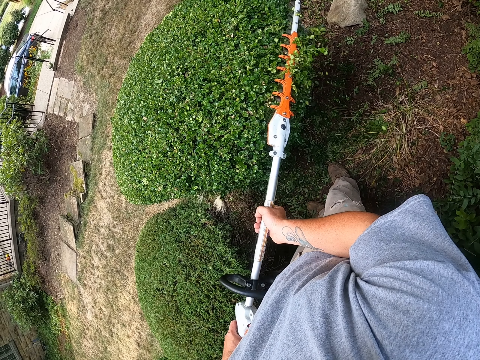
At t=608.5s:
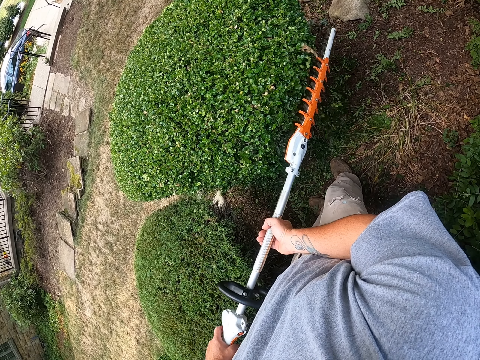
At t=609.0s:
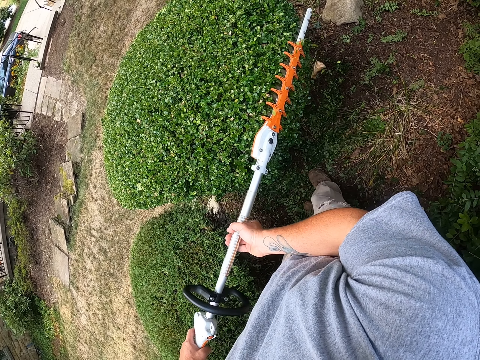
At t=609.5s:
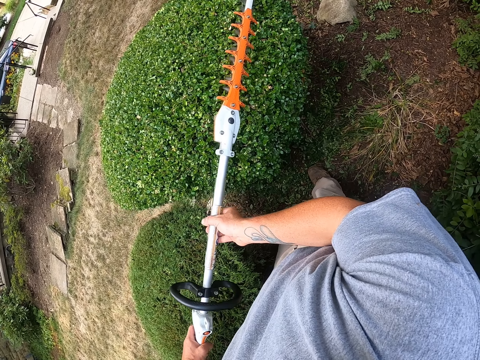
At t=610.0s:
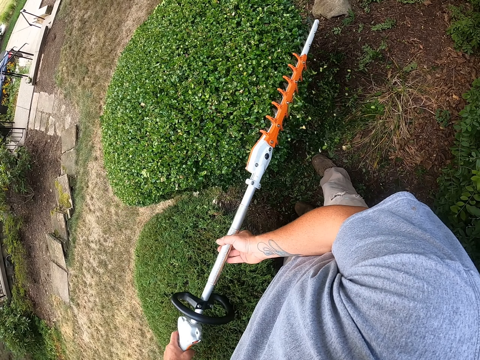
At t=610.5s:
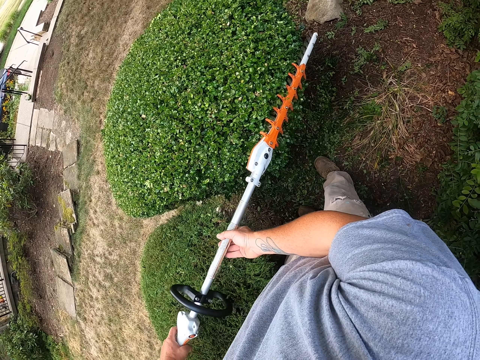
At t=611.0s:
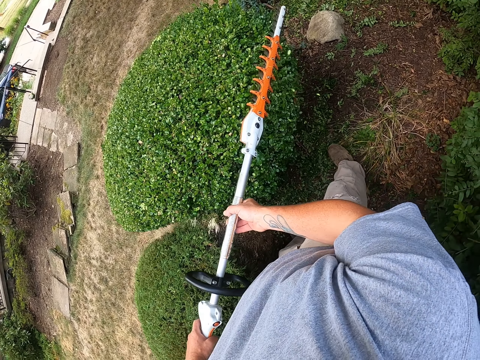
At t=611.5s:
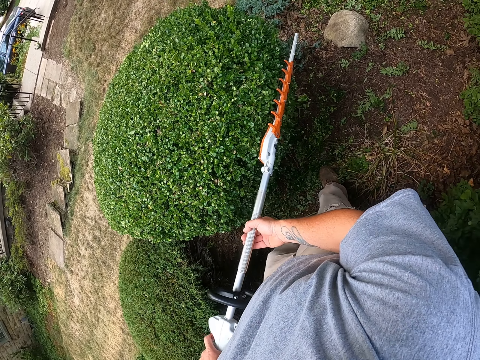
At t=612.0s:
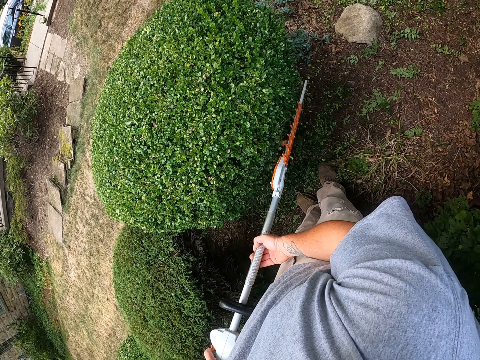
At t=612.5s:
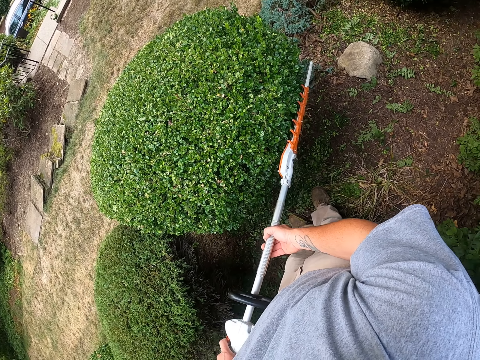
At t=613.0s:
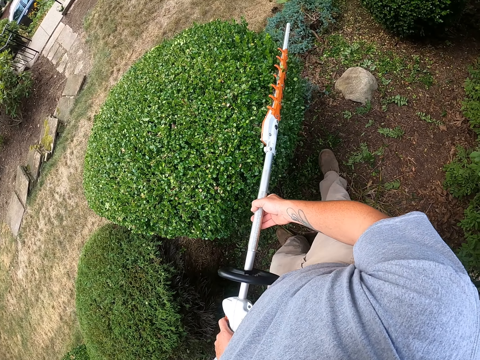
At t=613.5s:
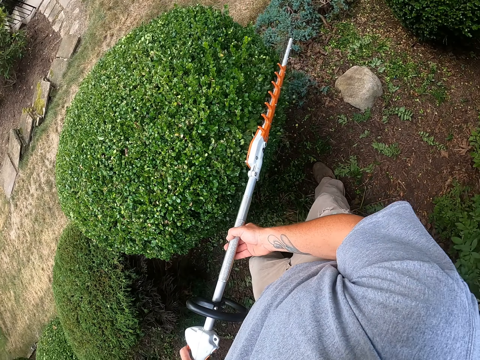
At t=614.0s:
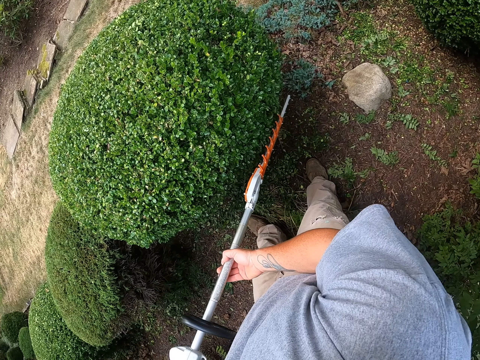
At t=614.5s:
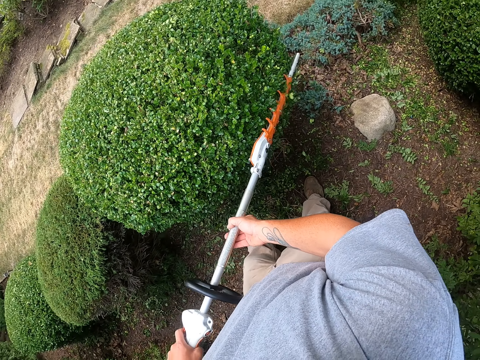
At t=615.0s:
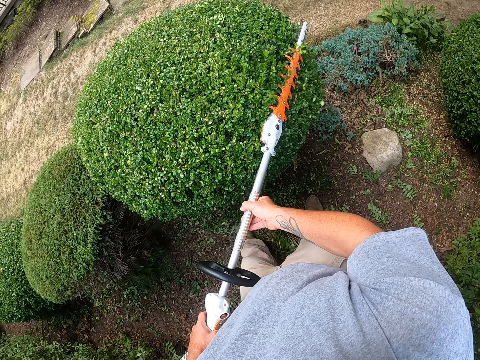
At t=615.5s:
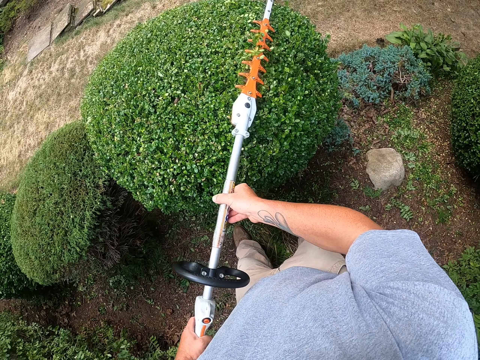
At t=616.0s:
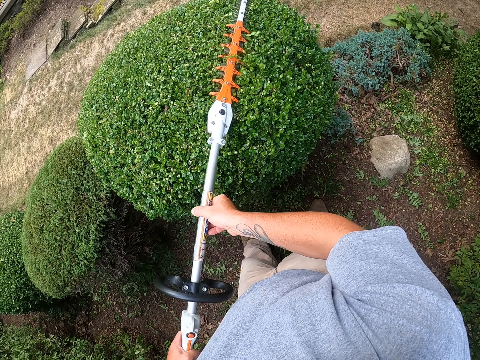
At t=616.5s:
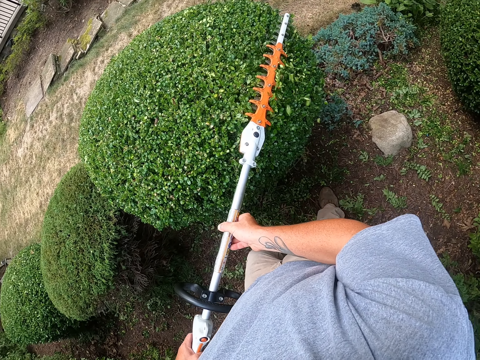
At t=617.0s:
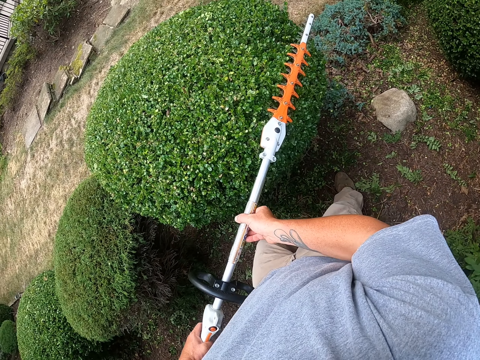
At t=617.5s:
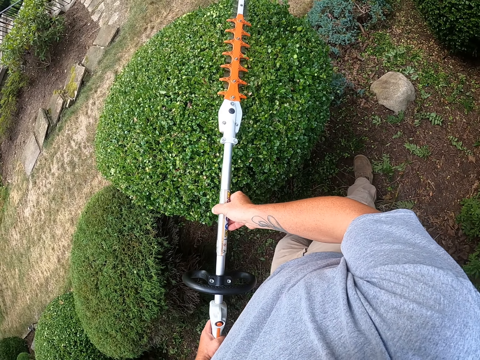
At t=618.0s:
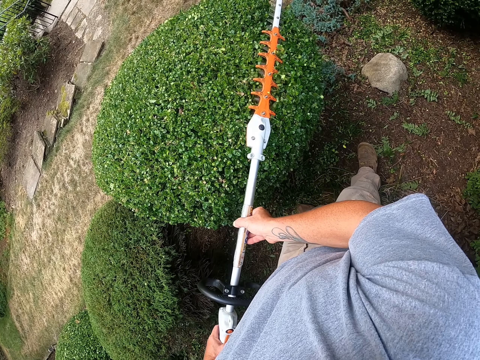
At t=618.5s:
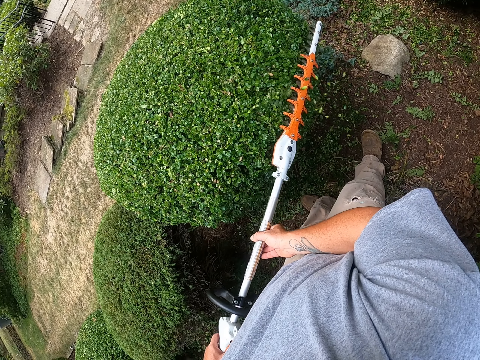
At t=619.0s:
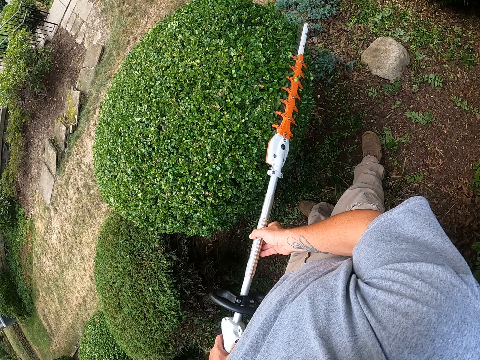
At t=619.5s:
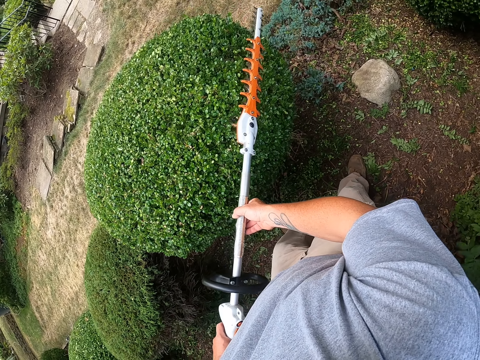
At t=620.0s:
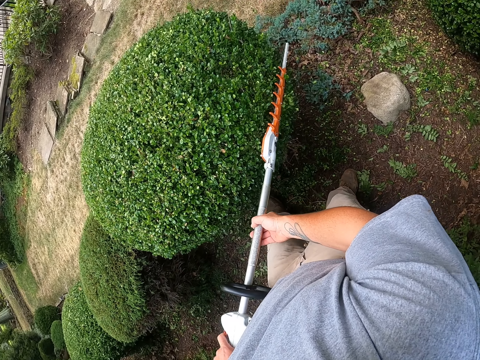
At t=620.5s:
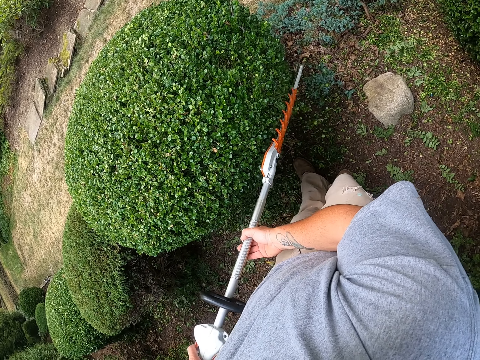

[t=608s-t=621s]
The camera wearer walks around the garden. They trim a garden tree with something.

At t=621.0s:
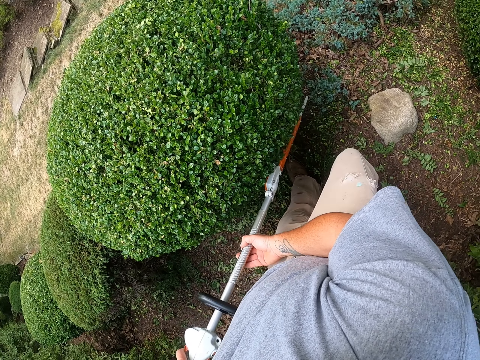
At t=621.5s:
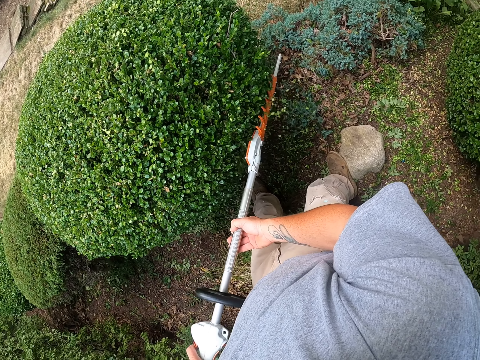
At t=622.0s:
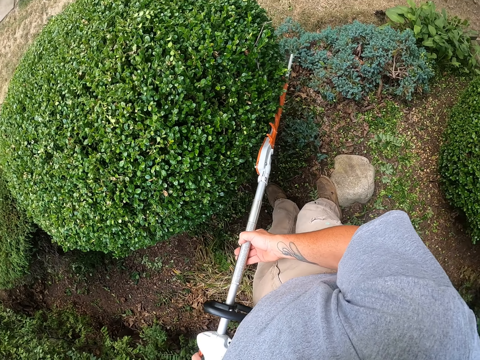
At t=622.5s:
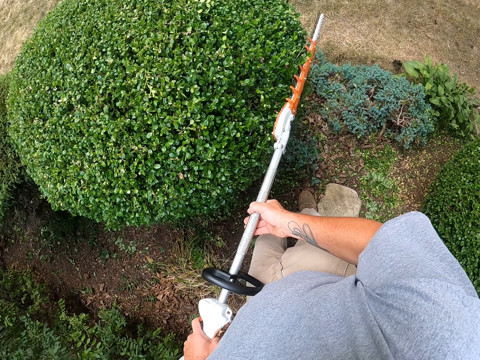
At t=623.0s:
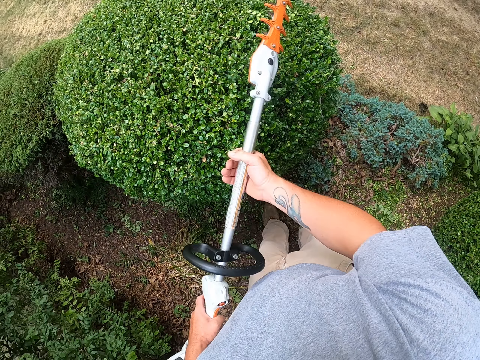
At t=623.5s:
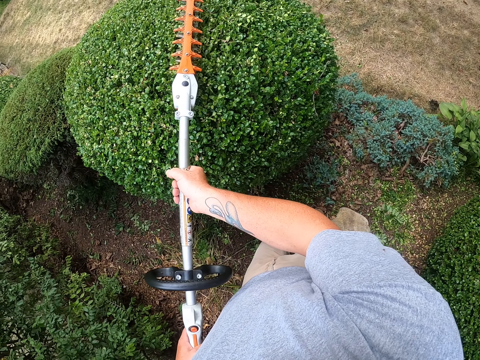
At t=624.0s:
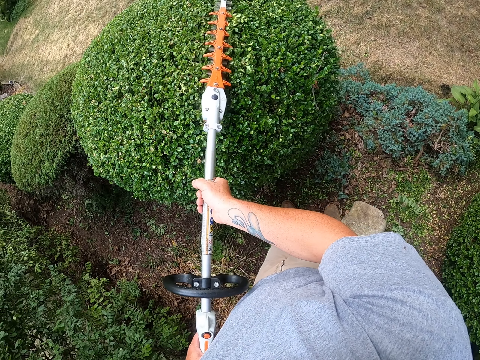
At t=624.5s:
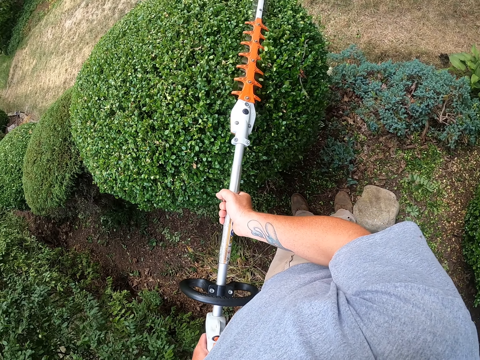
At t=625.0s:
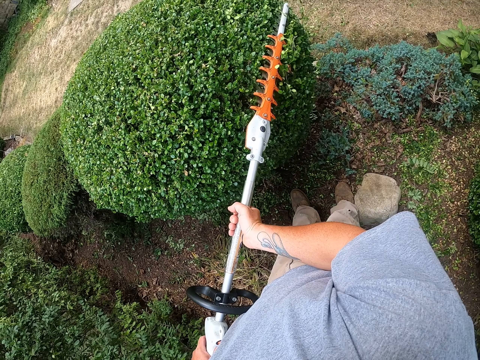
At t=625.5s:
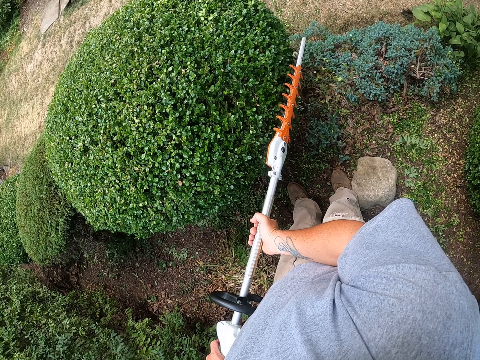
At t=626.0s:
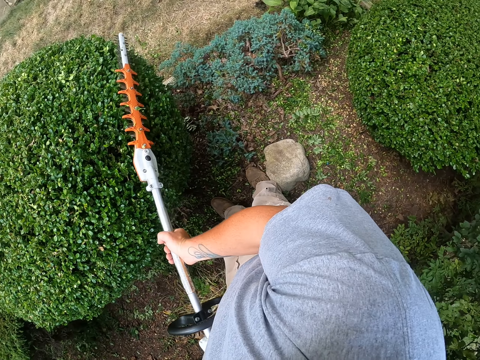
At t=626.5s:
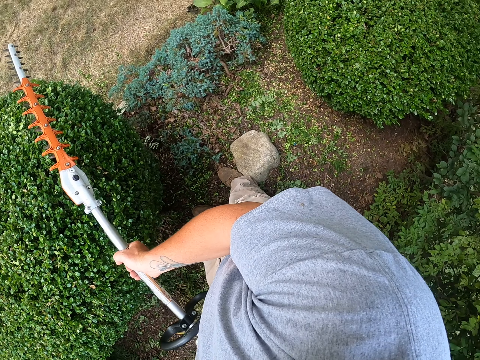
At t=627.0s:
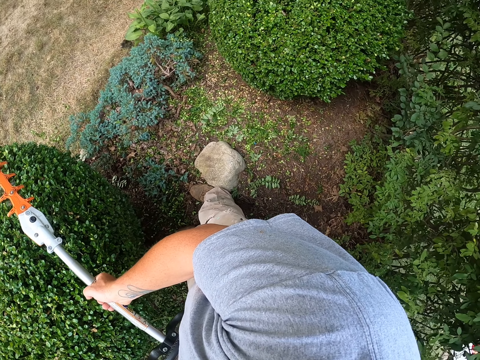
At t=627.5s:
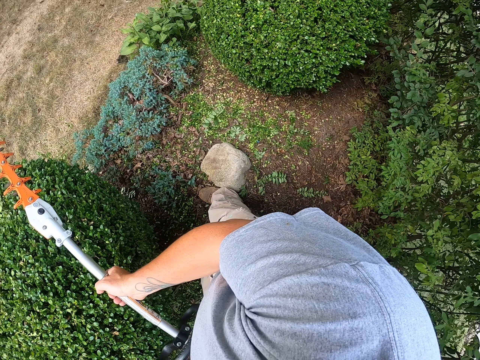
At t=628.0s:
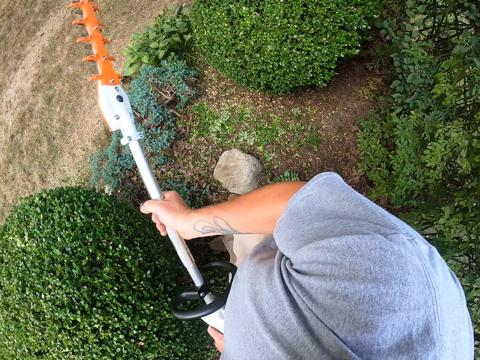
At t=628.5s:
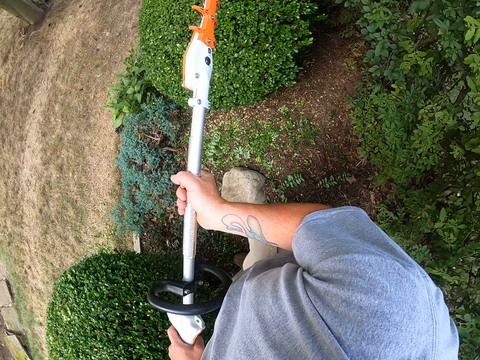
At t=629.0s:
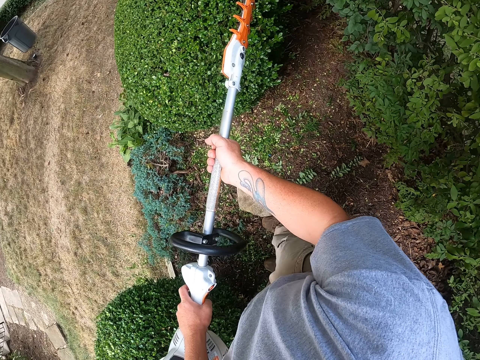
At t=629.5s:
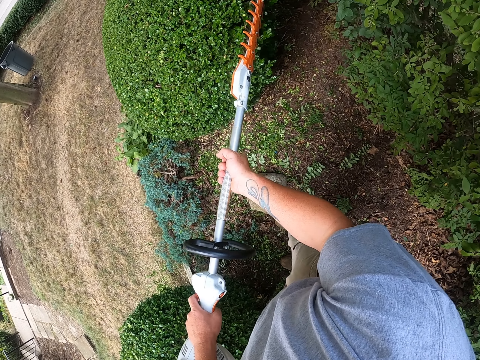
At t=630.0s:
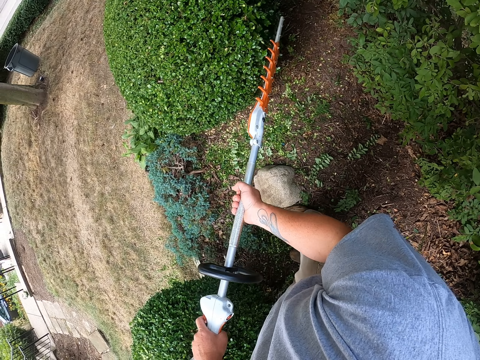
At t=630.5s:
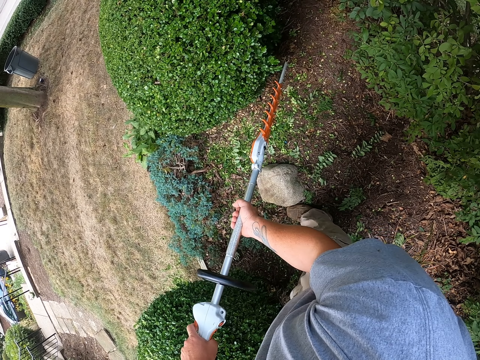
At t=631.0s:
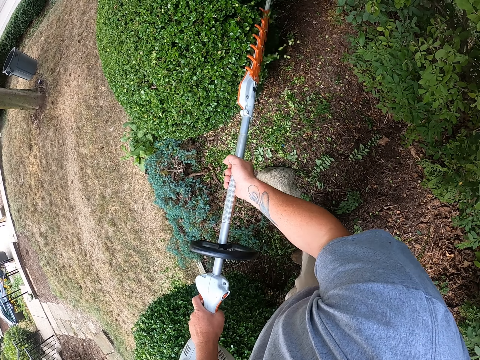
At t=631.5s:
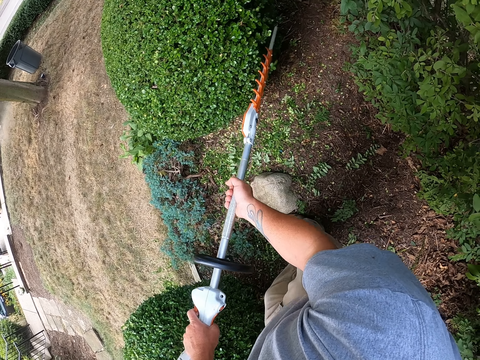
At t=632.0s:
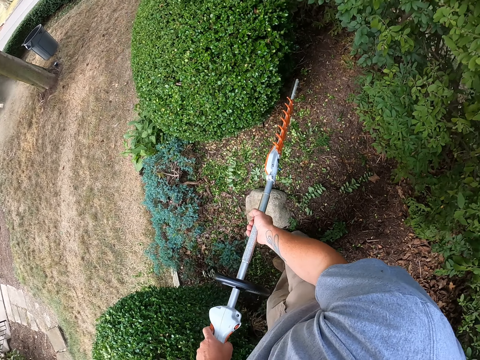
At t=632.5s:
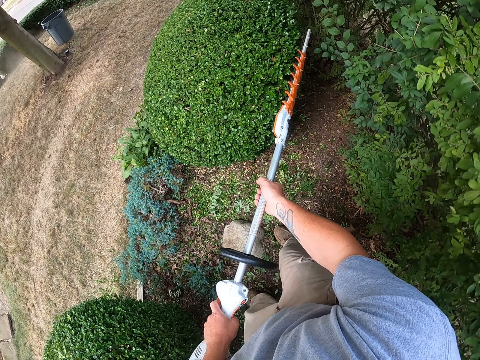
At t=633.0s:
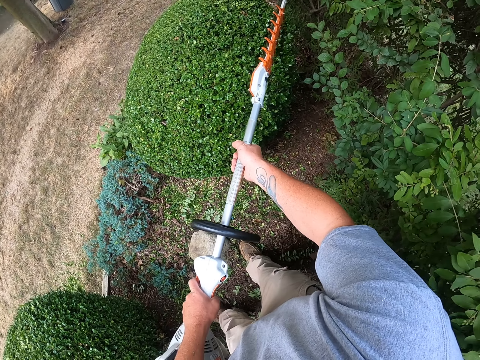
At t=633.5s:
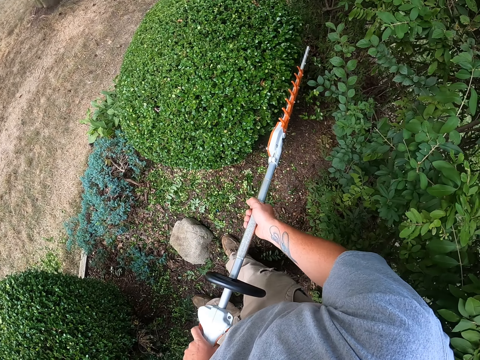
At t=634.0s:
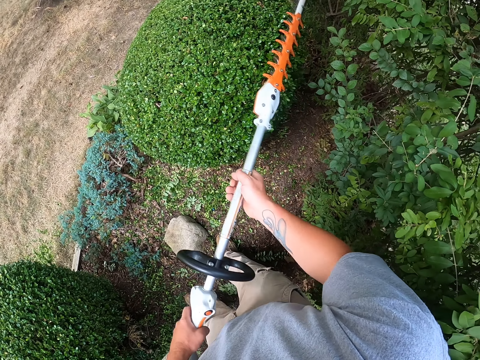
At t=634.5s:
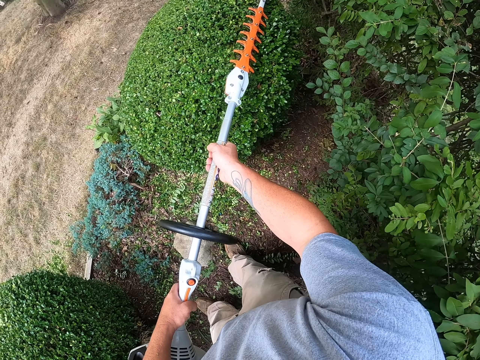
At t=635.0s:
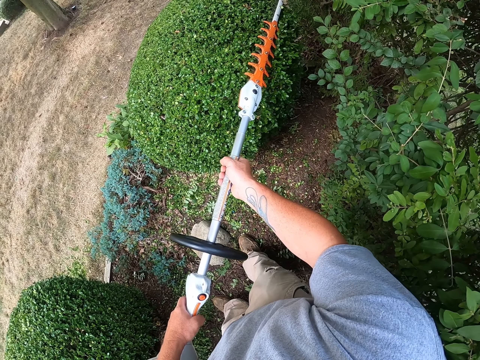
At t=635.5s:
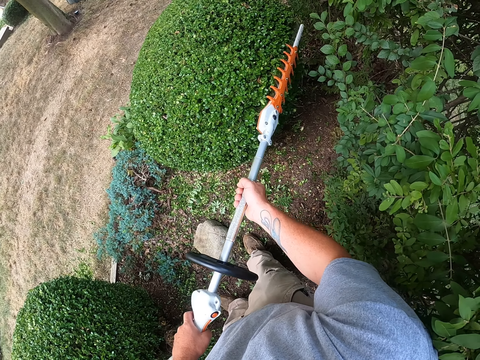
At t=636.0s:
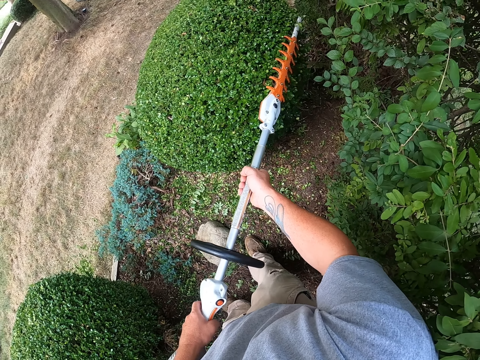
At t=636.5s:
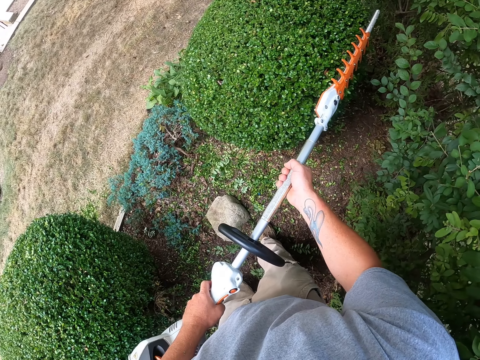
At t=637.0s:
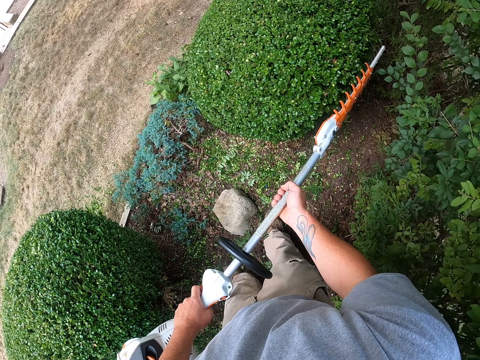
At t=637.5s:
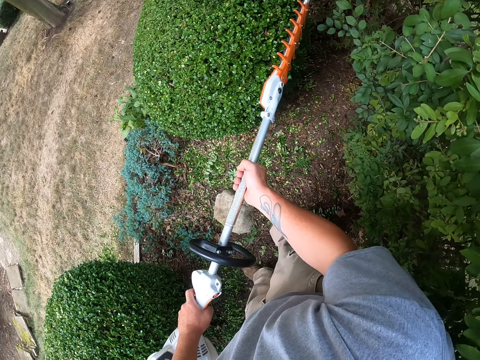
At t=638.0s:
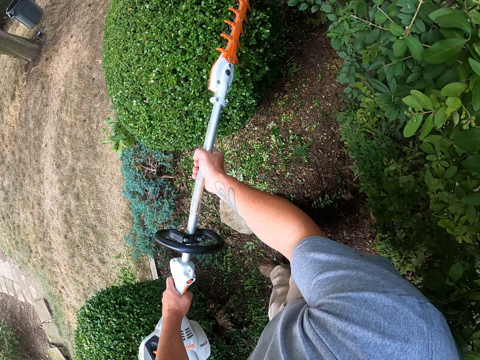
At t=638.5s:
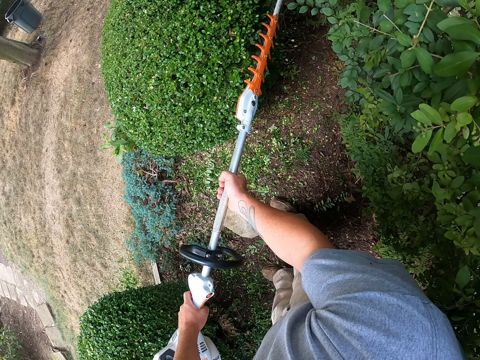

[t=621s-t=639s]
The camera wearer walks around the garden. They trim a garden tree with something. They move around and trim the shrub.
